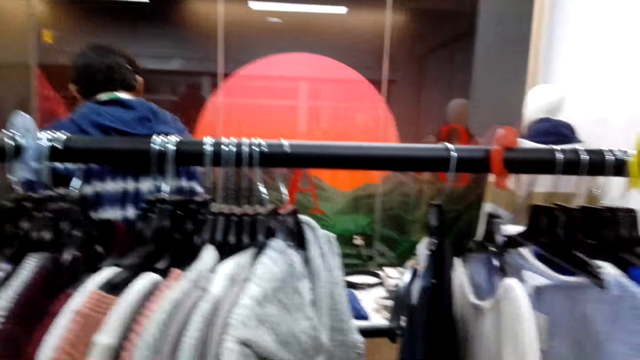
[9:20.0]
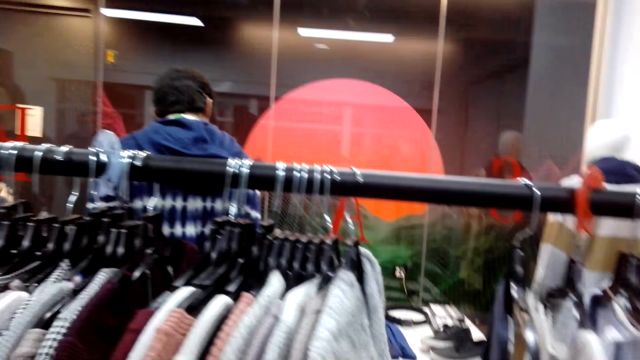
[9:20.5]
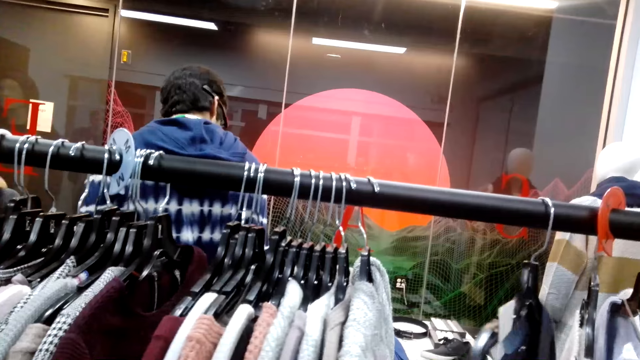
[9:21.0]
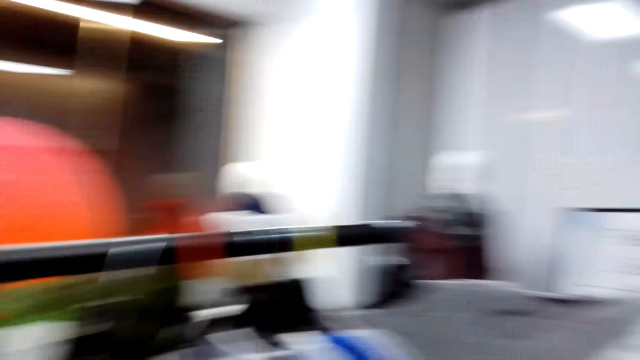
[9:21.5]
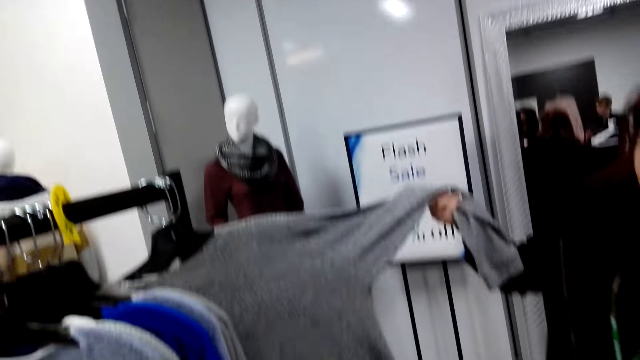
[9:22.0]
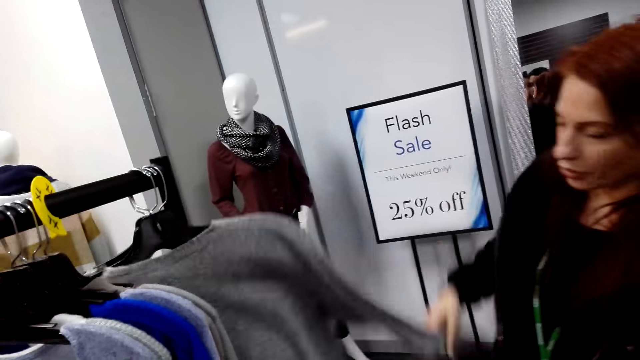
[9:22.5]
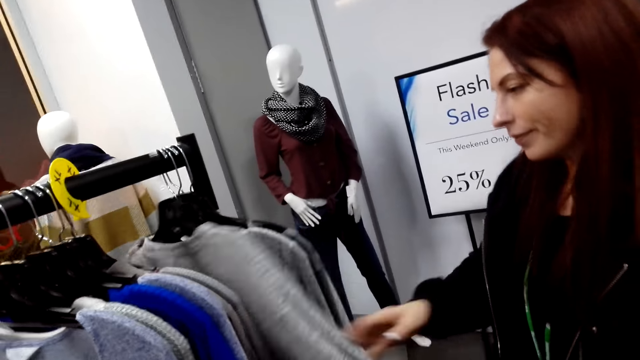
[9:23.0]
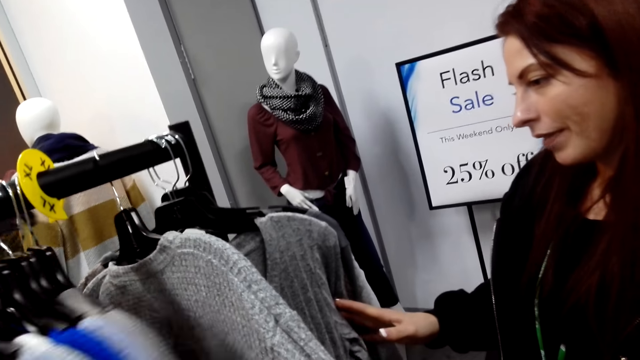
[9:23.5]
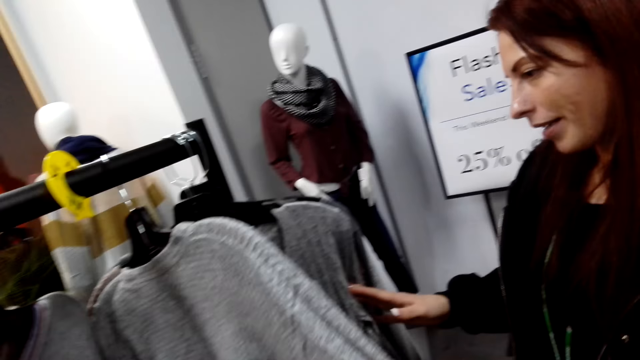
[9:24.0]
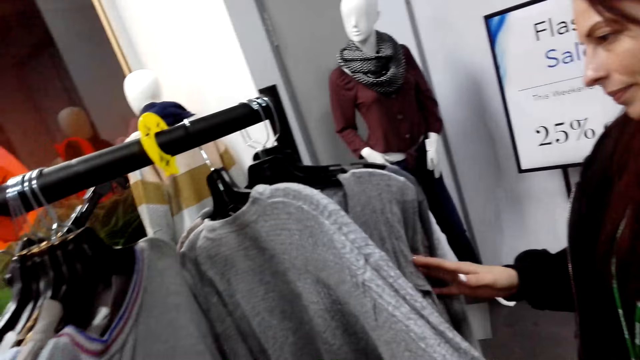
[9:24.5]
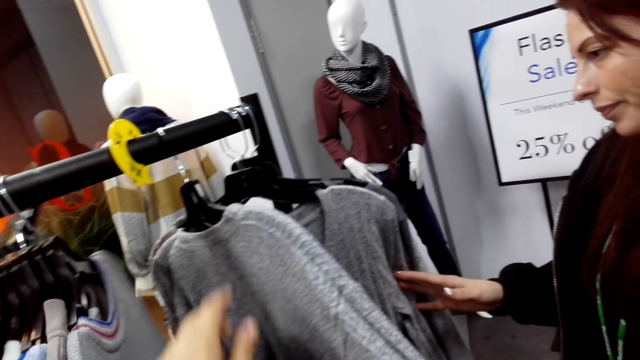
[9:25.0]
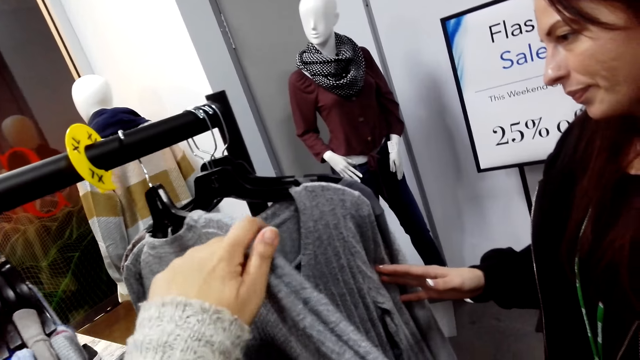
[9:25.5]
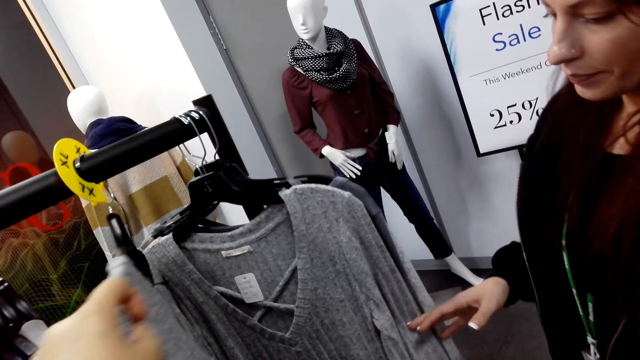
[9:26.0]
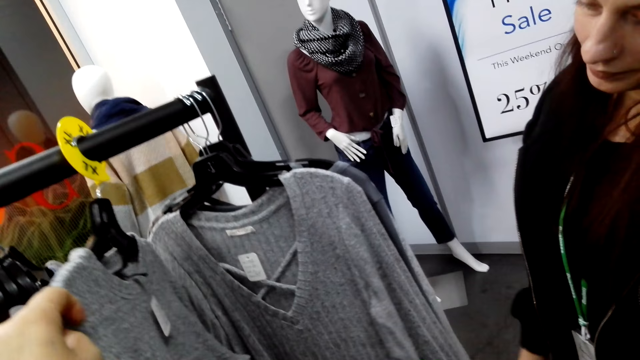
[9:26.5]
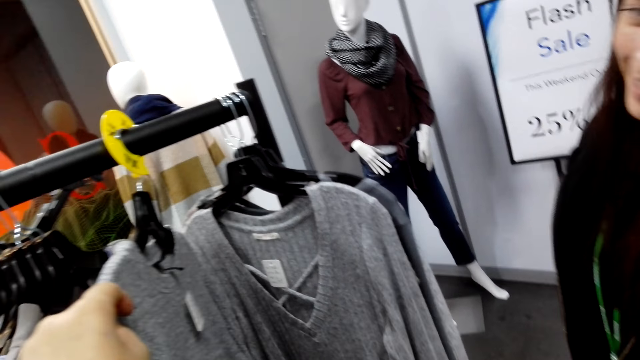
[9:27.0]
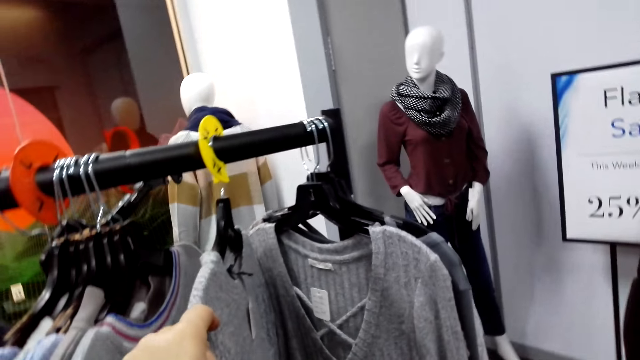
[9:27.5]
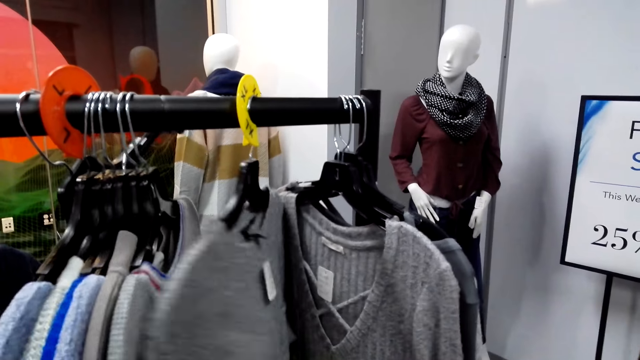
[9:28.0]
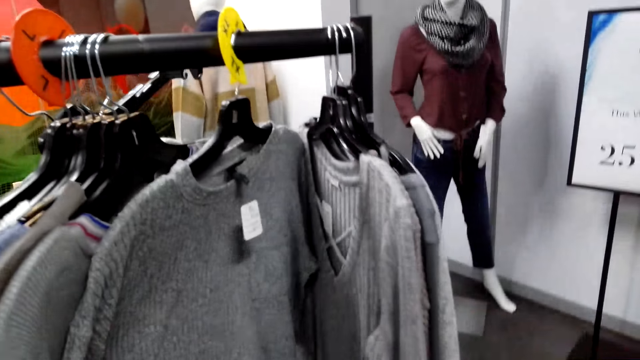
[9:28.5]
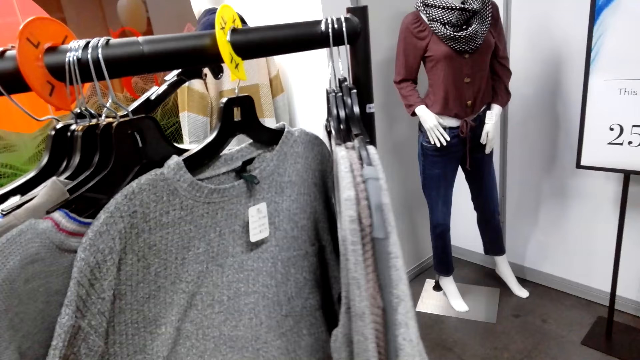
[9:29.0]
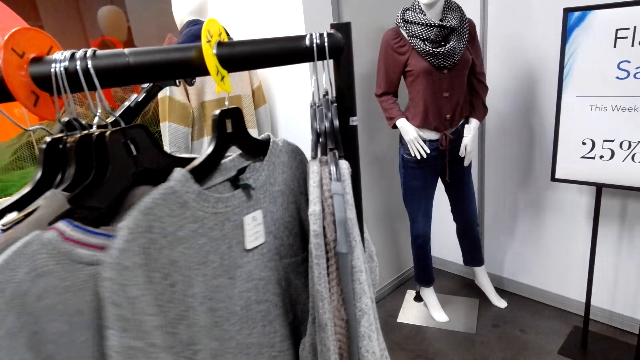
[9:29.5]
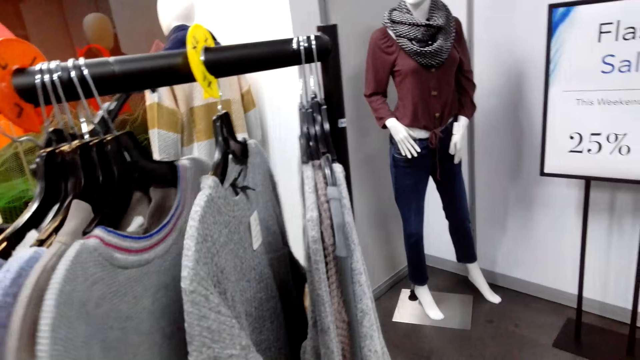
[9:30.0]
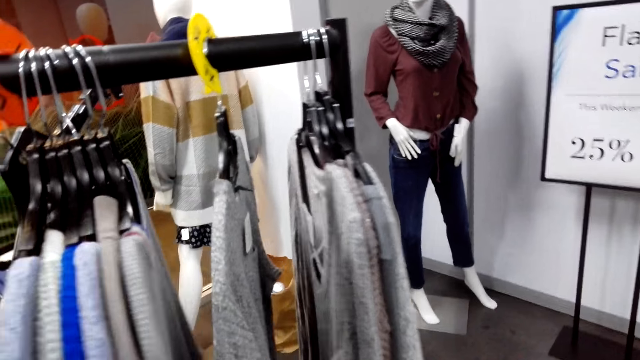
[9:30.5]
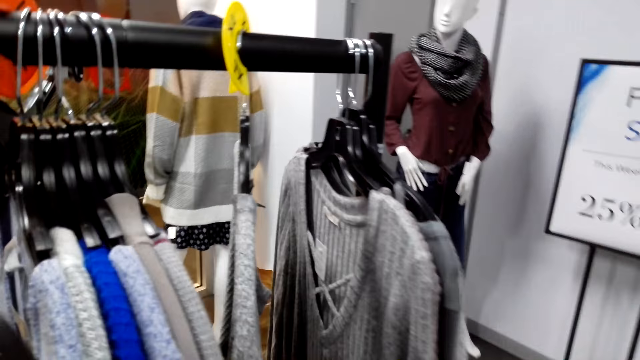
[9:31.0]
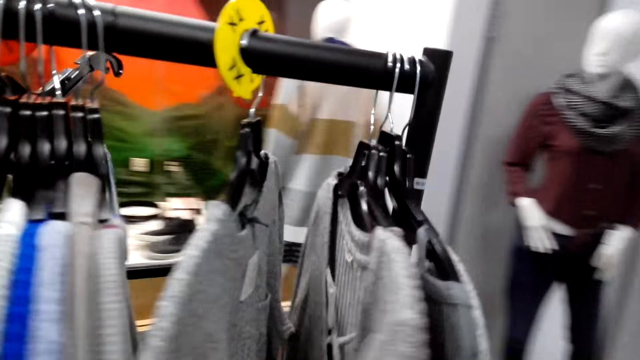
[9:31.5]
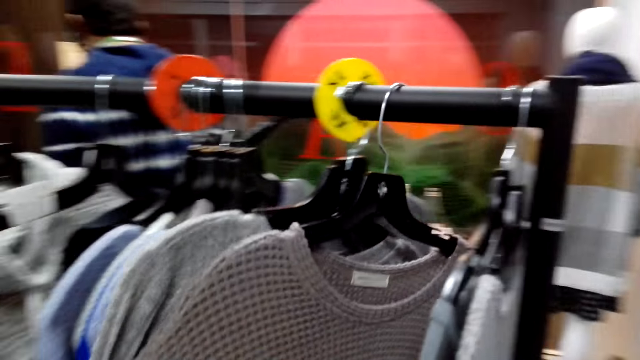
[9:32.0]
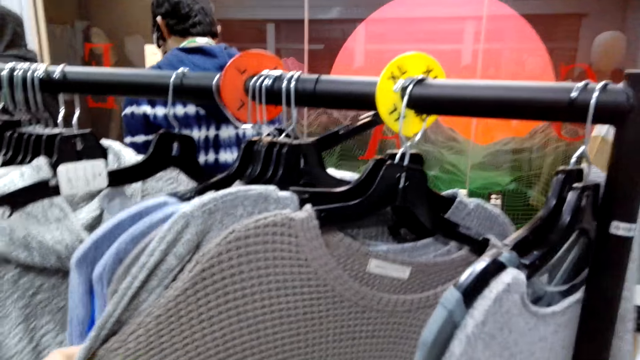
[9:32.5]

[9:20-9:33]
A man appears. The camera wearer looks around. A lady looks at the cloth. The camera wearer moves the clothes. They move the cloth. They move the hand. The lady looks at the clothes. The camera wearer touches the clothes.

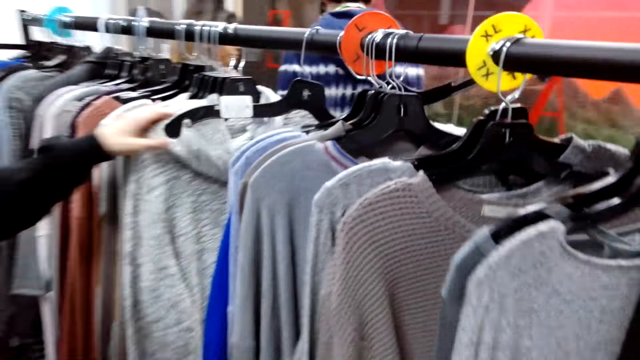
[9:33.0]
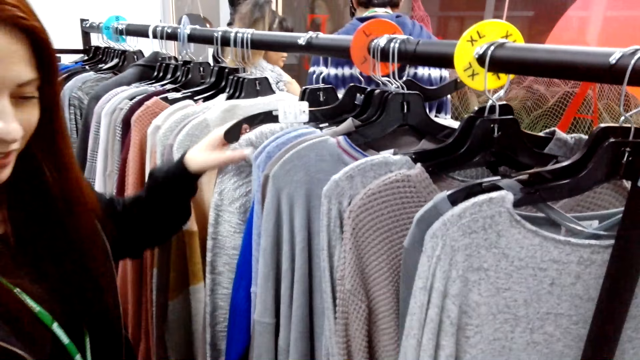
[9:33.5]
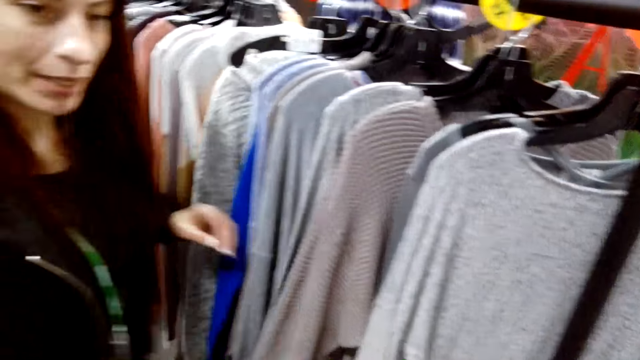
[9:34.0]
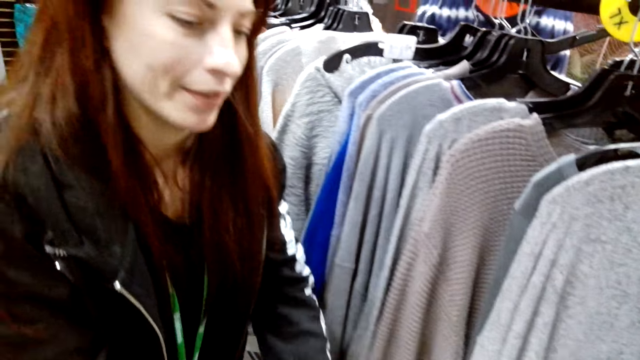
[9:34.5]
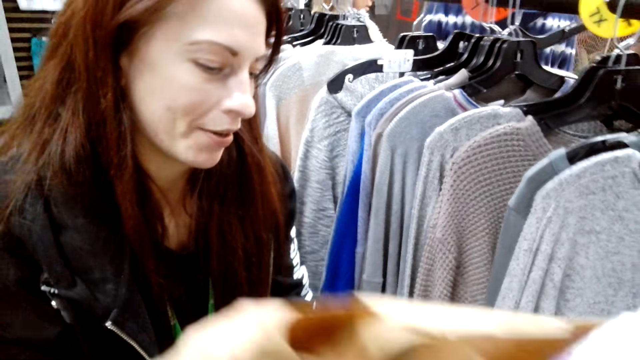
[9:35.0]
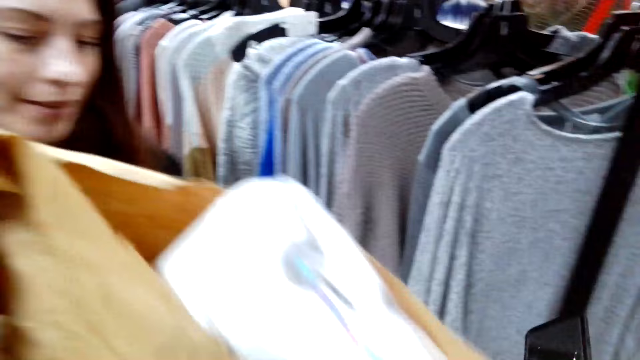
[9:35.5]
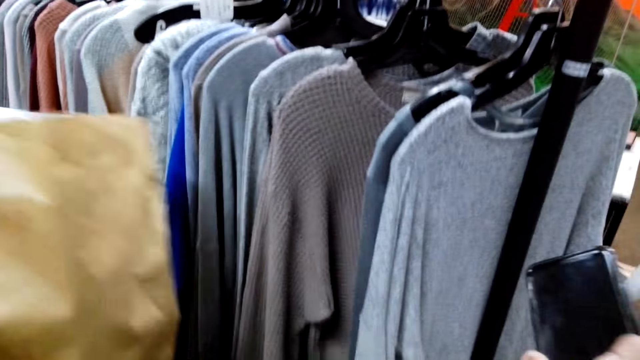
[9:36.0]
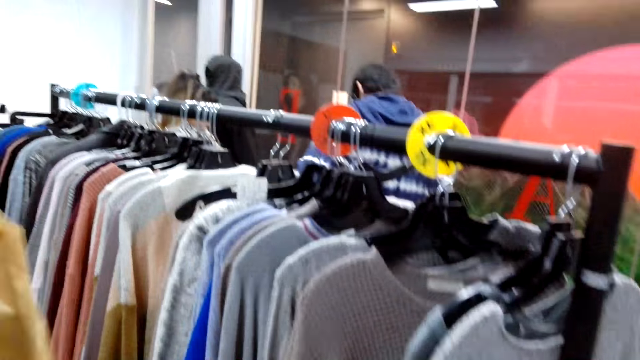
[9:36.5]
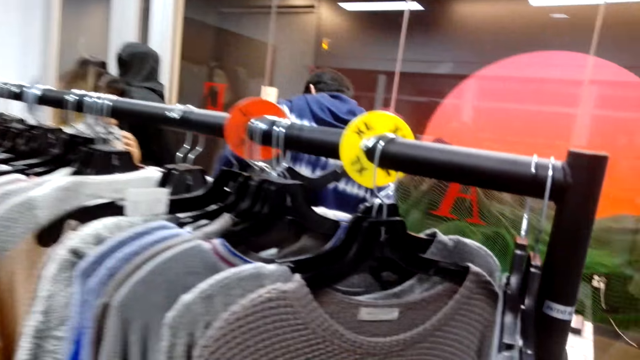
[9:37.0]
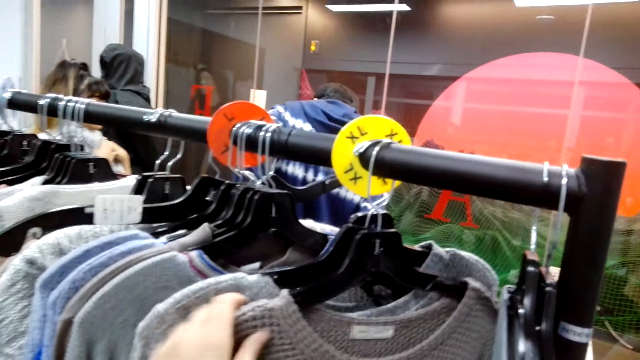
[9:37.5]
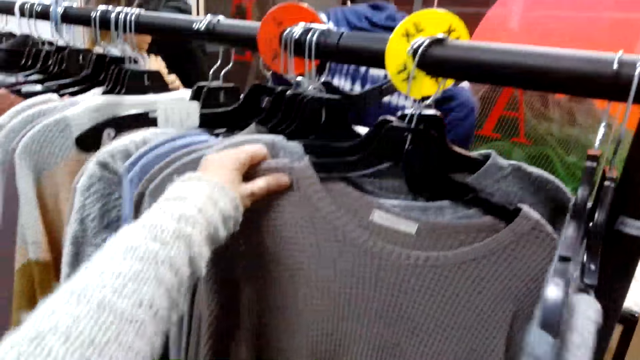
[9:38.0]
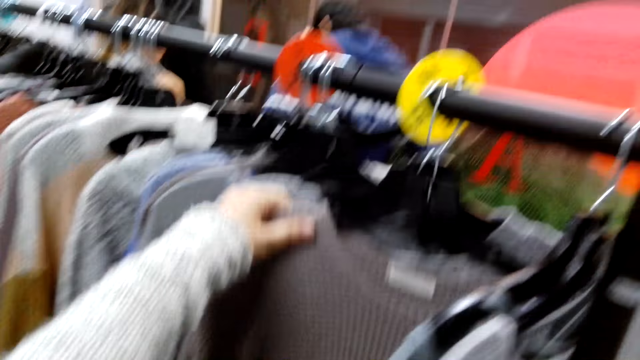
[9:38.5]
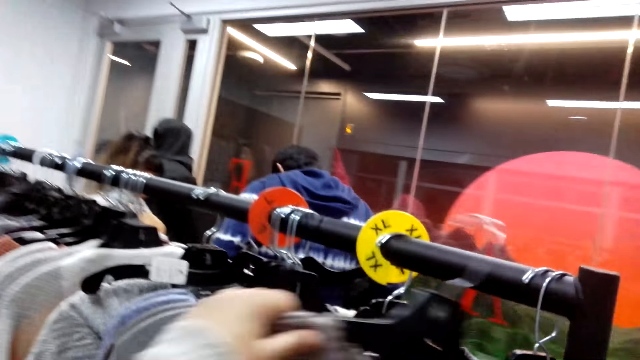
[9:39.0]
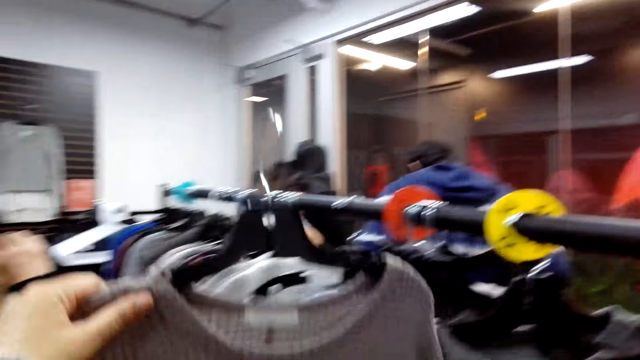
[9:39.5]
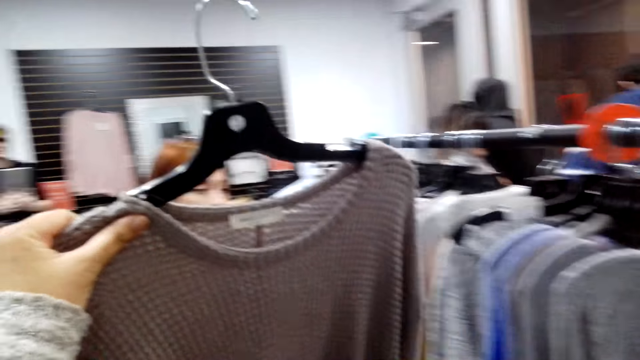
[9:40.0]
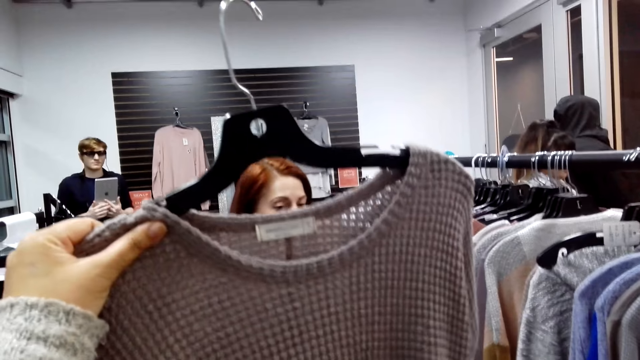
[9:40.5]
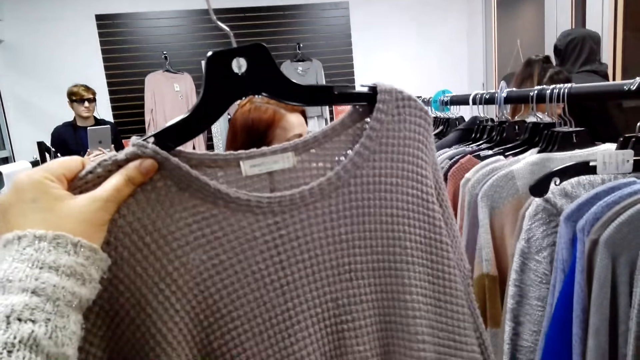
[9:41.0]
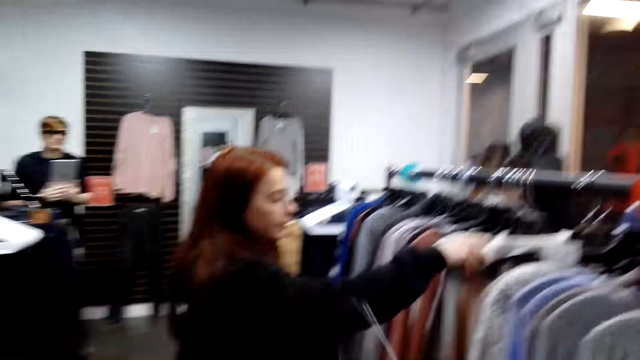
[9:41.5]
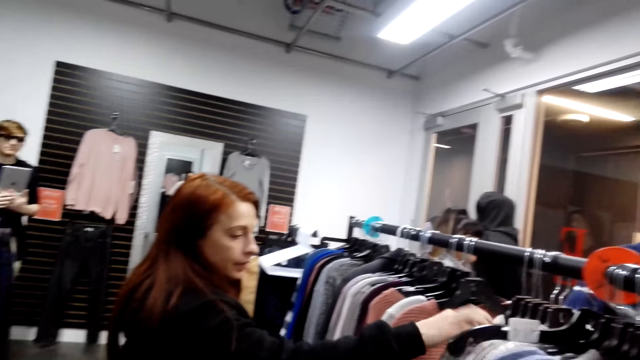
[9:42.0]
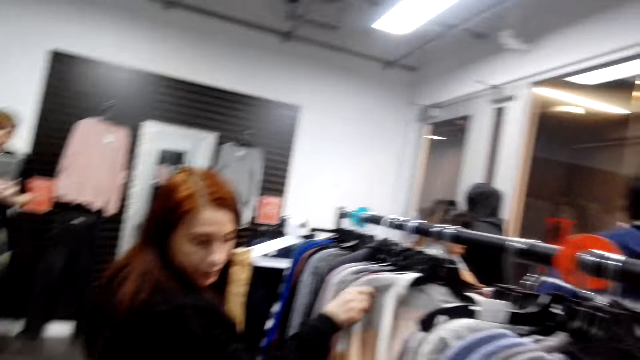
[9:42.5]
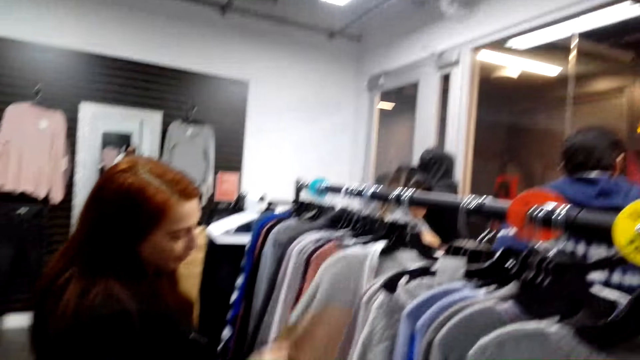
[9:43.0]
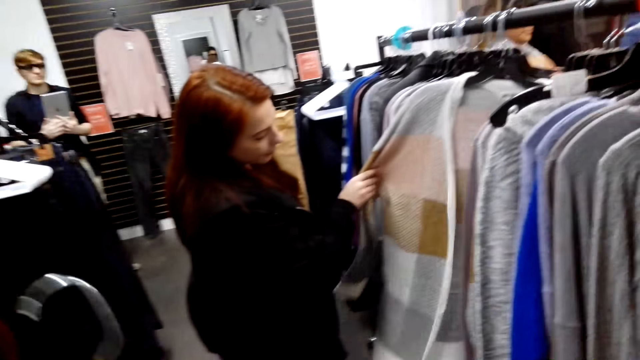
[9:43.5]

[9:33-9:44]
A lady moves the clothes. The camera wearer passes the packet to the lady. They look at the cloth. They lift the cloth. They take the sweater. They look at the cloth. A man looks at the clothes. The lady moves the clothes.
